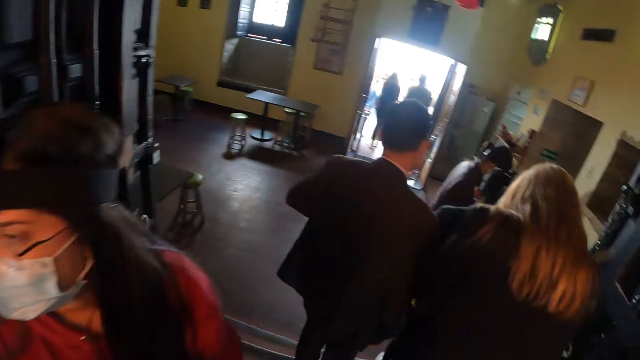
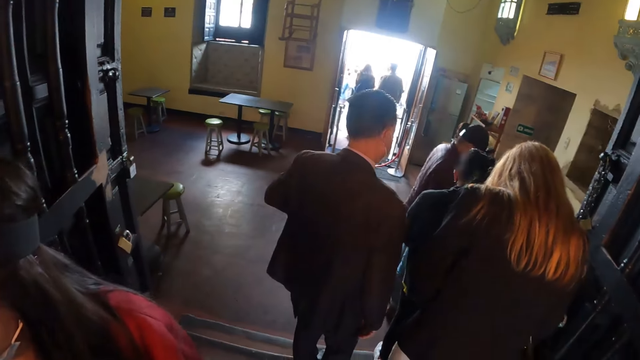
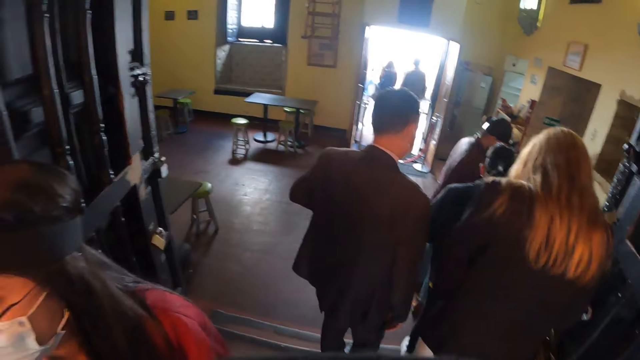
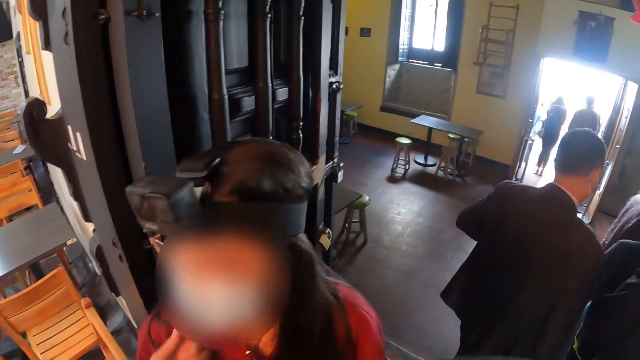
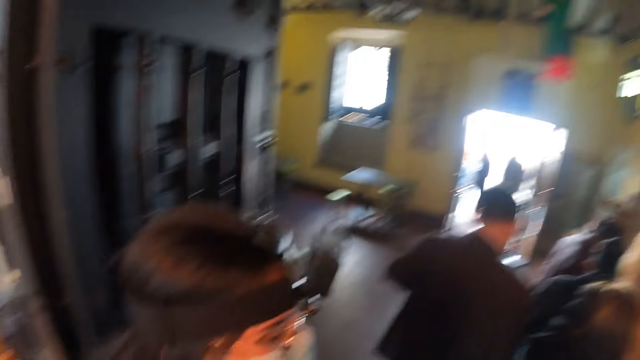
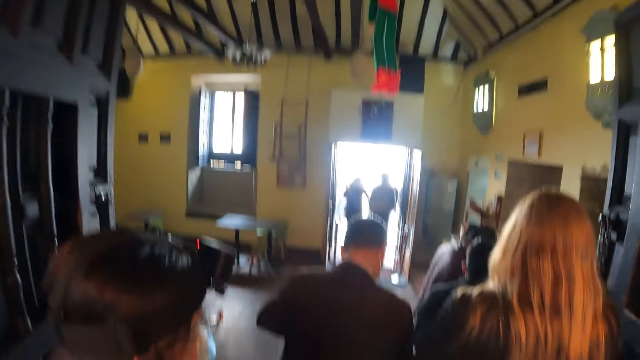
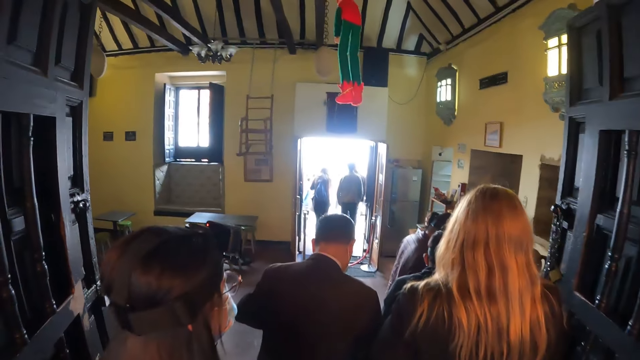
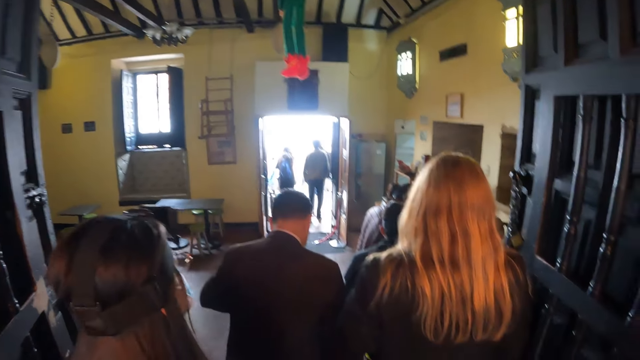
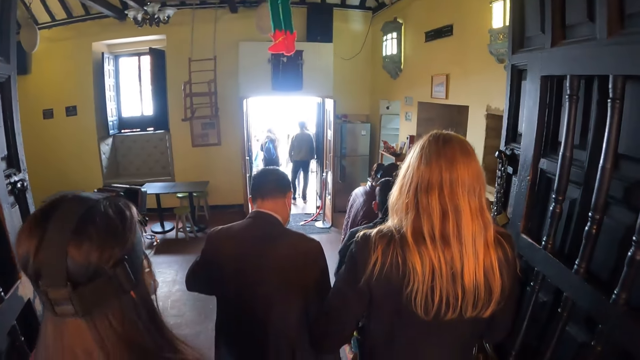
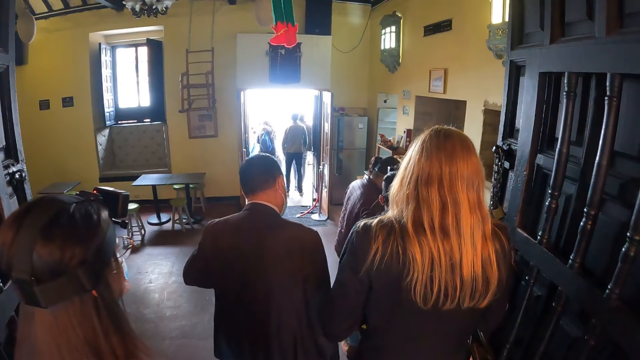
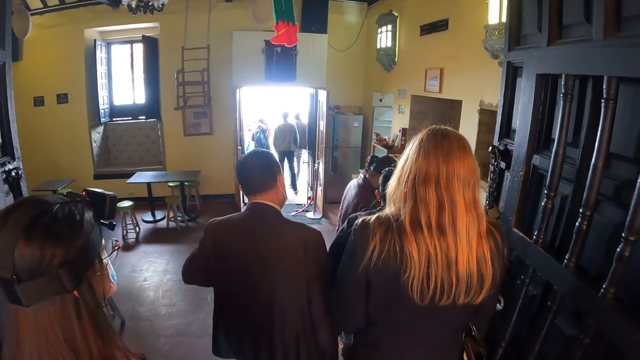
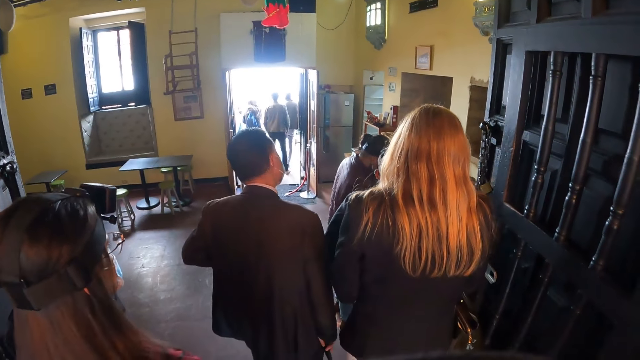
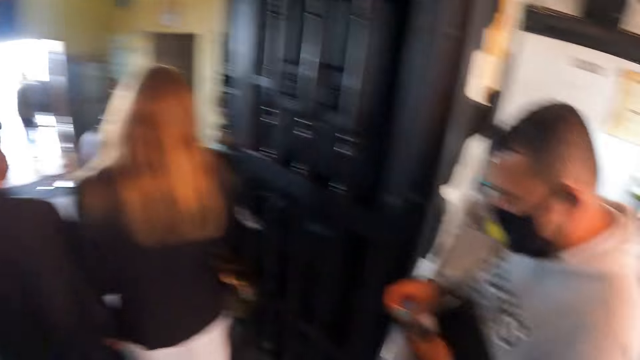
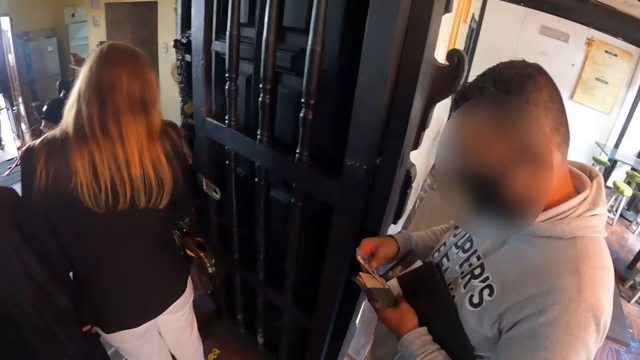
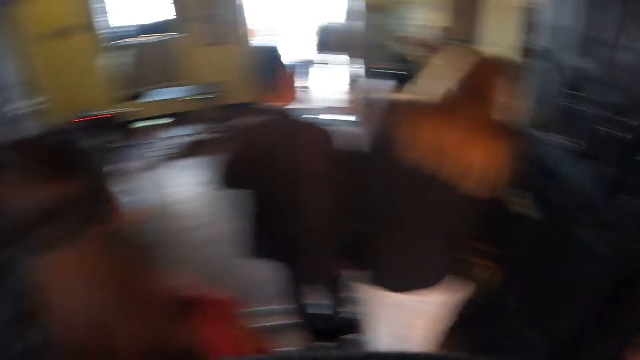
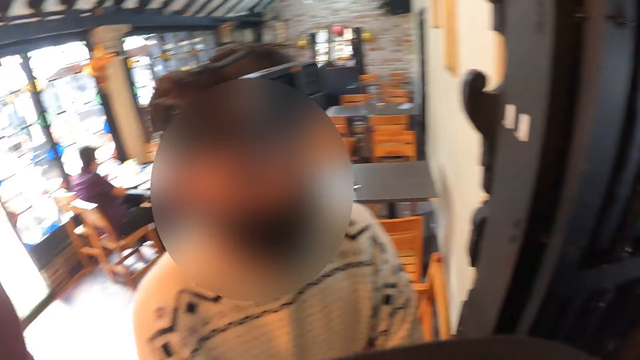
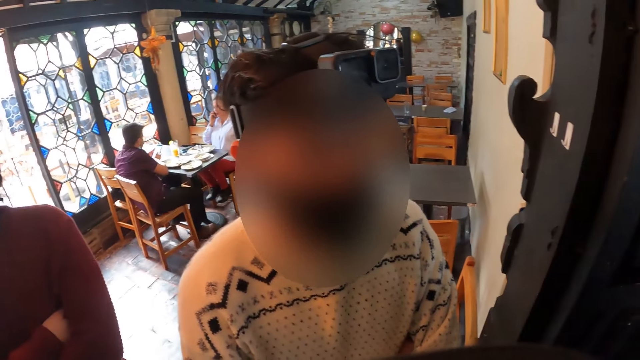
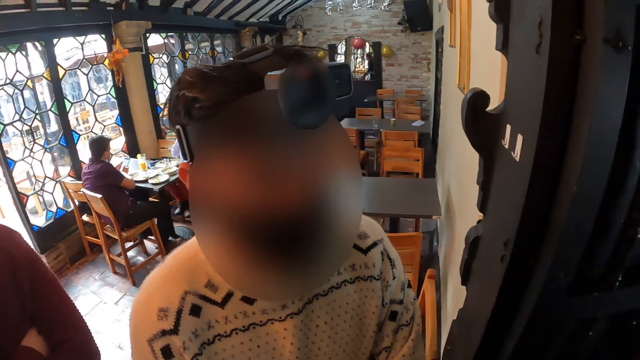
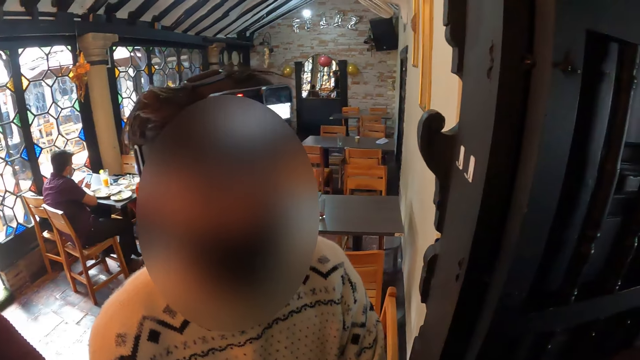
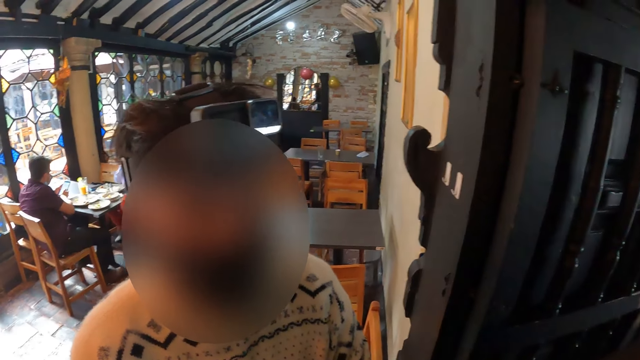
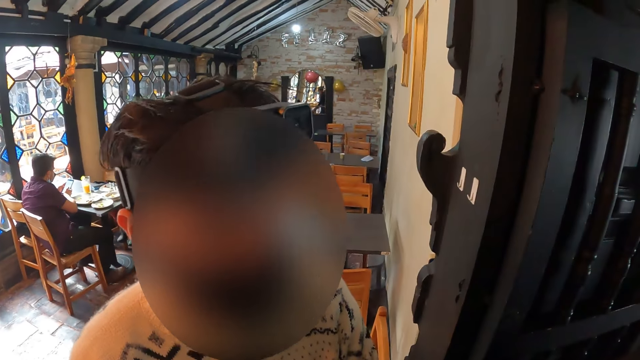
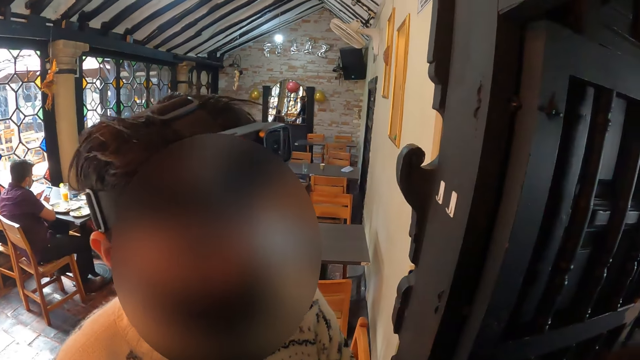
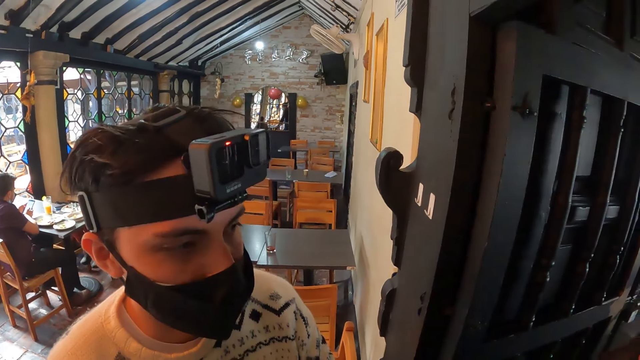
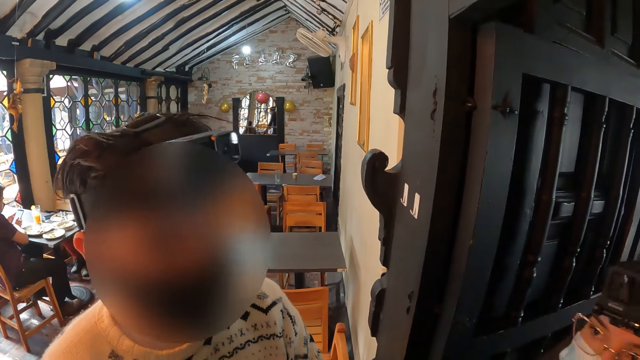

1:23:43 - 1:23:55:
The camera wearer looks at a man.

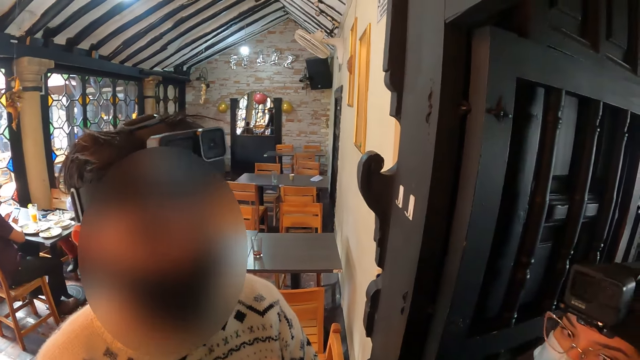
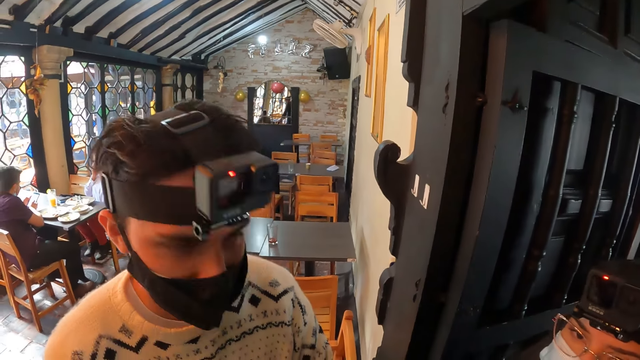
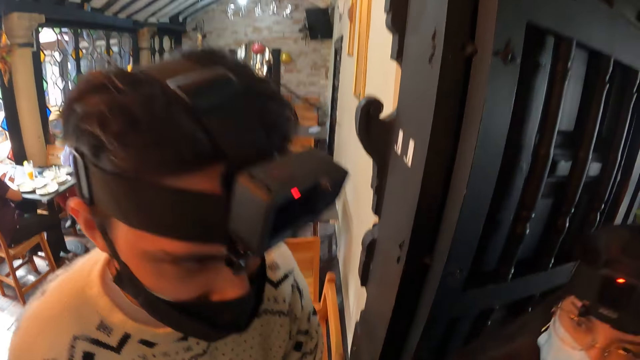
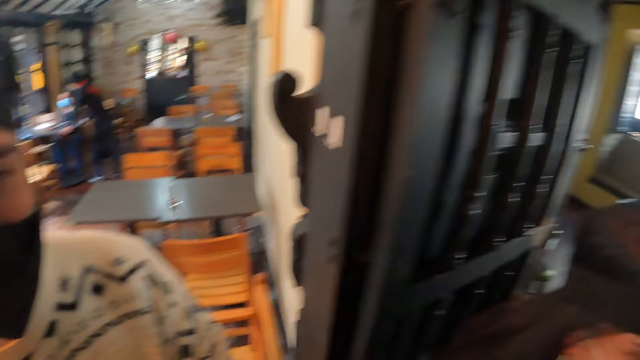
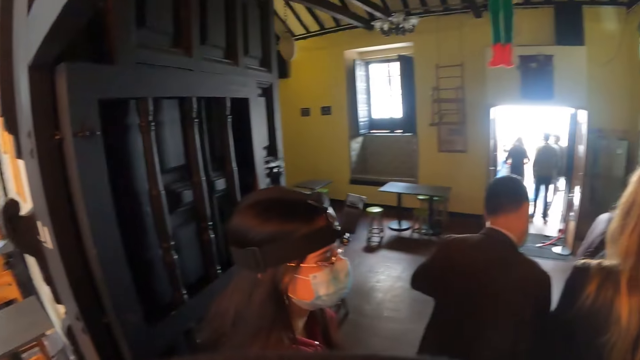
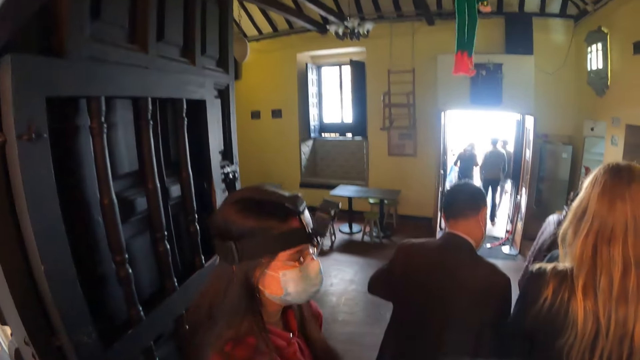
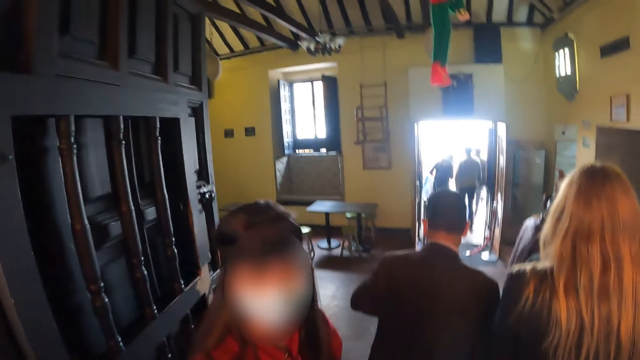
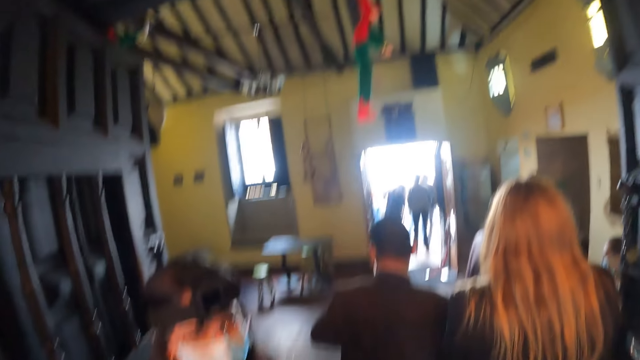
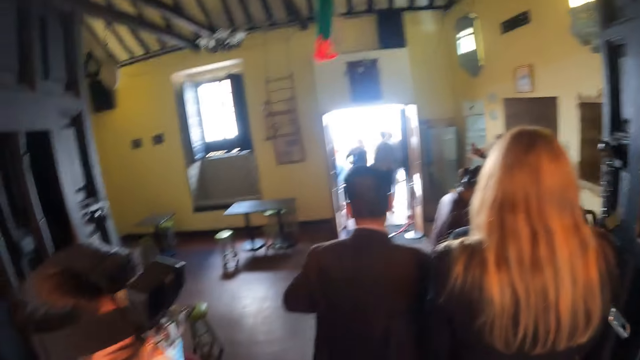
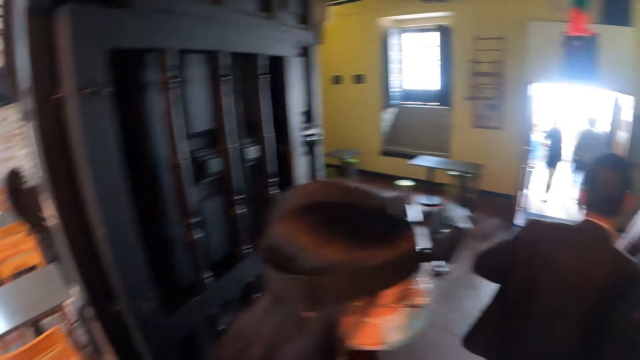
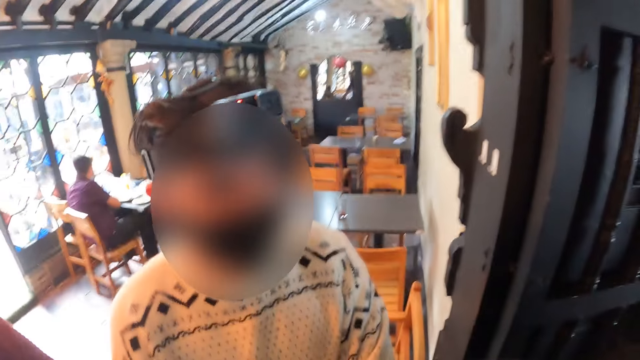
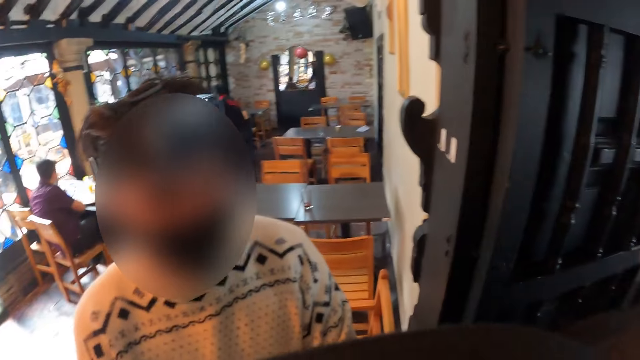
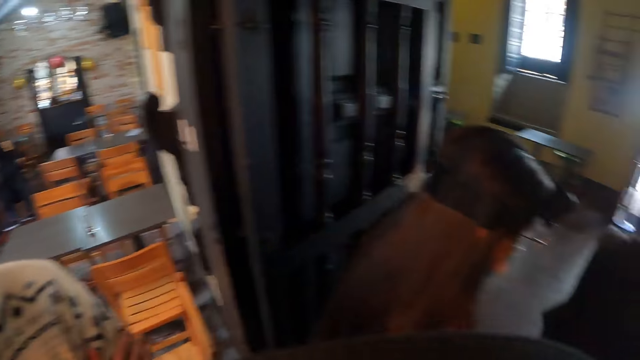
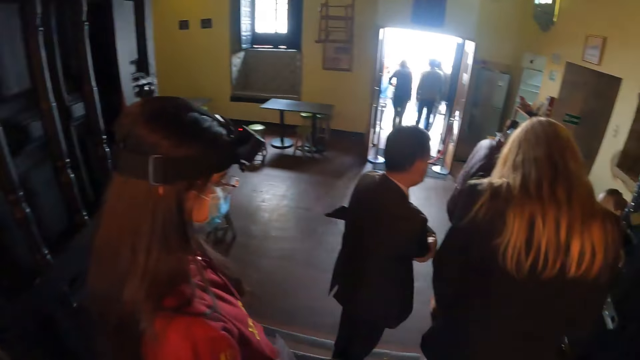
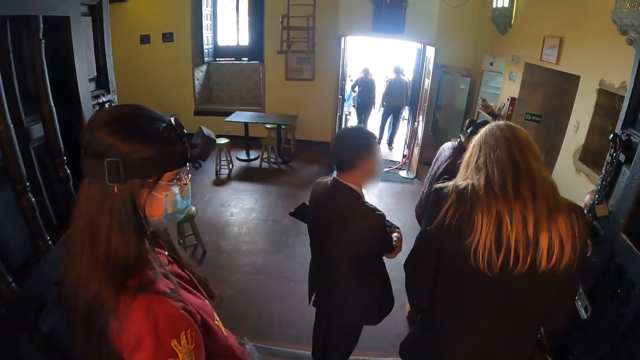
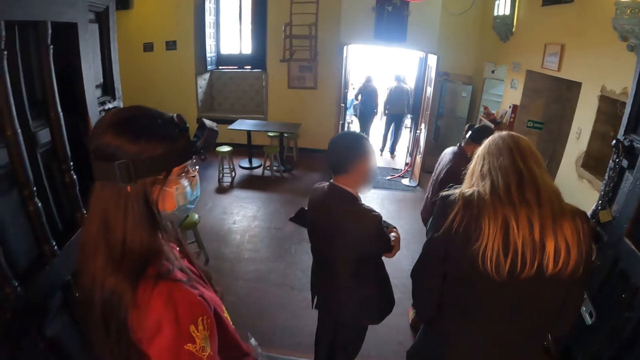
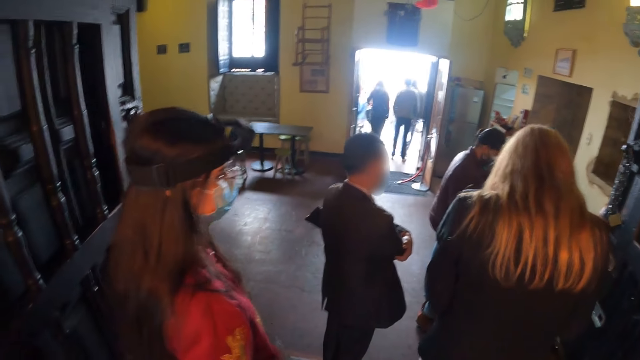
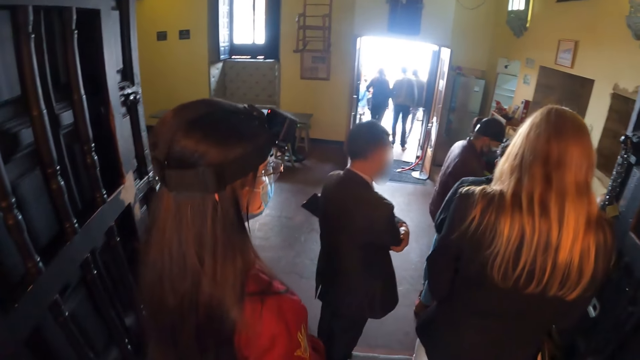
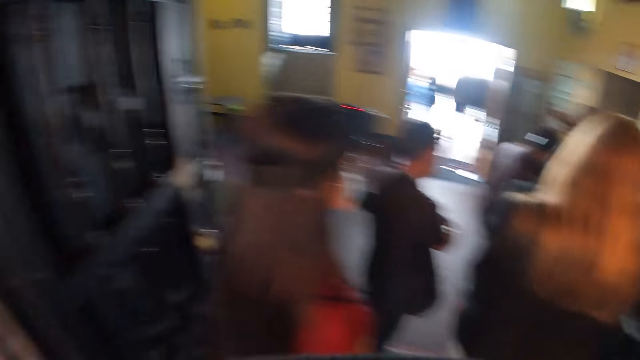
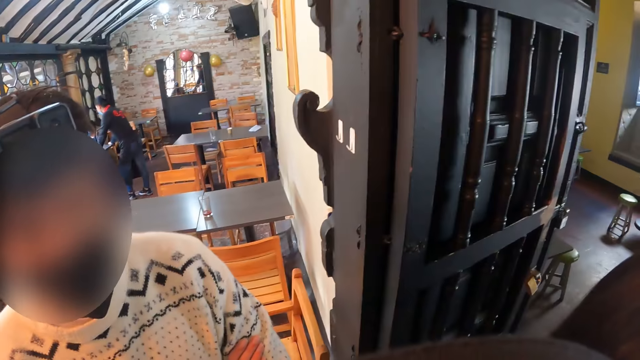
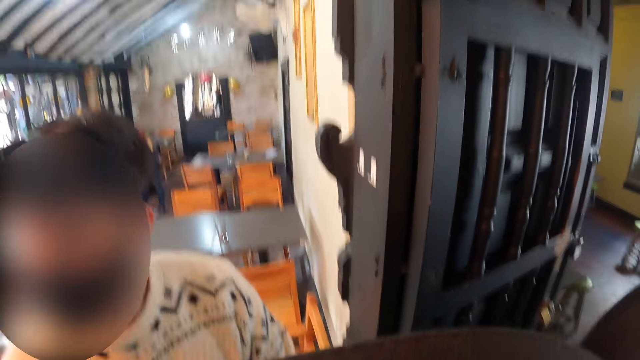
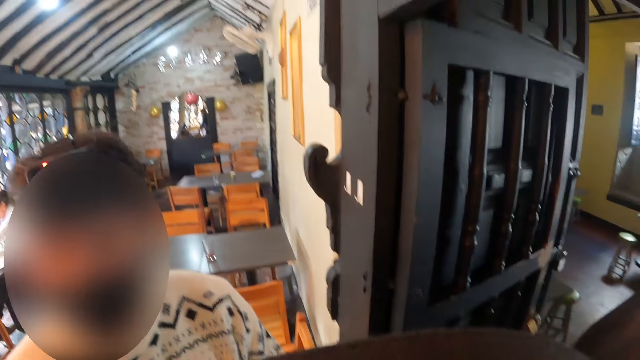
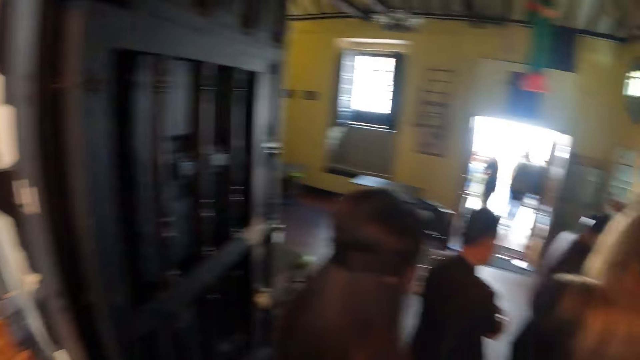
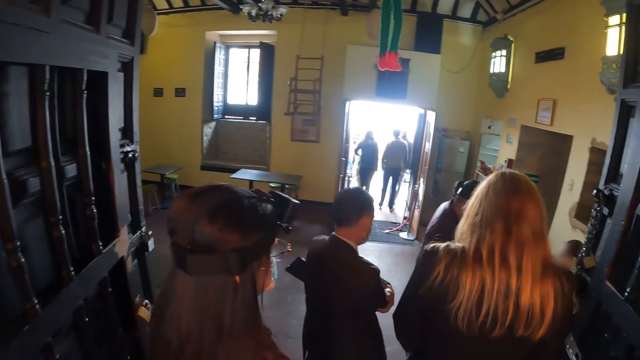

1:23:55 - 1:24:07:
The camera wearer looks around the house. They look at a man. They look around the house. They look at the man. They look around the house.
